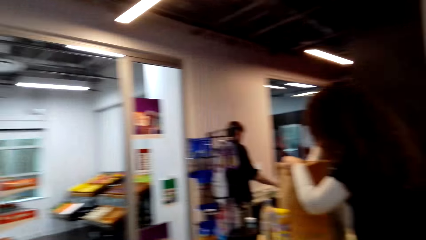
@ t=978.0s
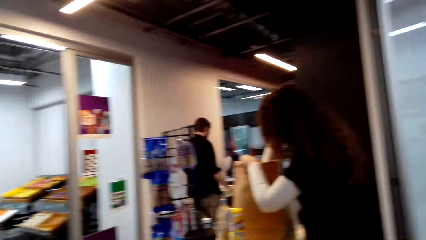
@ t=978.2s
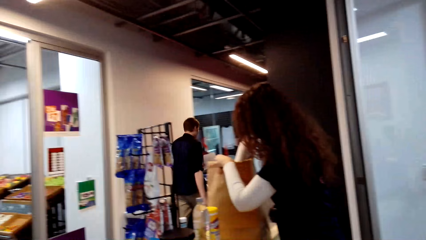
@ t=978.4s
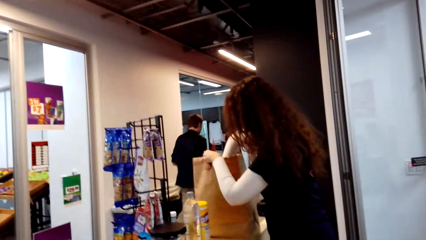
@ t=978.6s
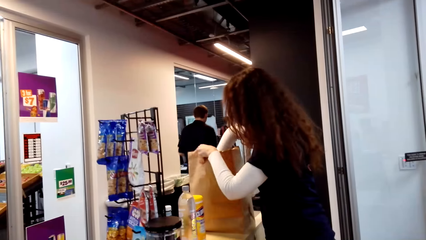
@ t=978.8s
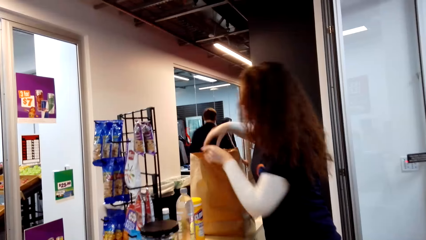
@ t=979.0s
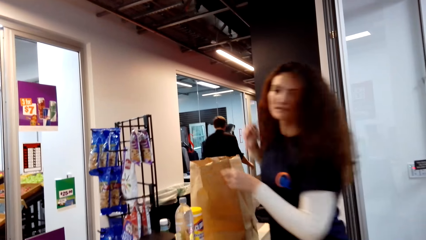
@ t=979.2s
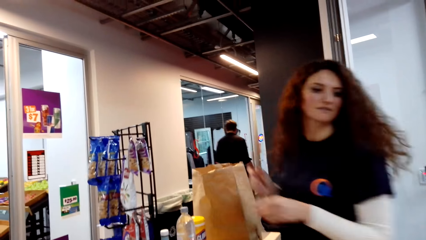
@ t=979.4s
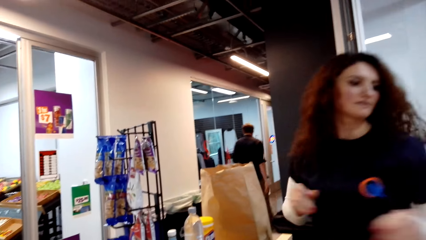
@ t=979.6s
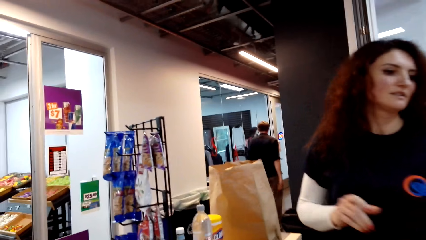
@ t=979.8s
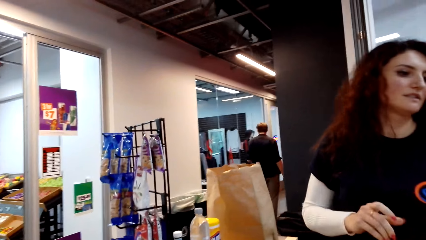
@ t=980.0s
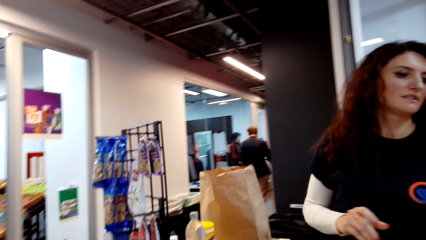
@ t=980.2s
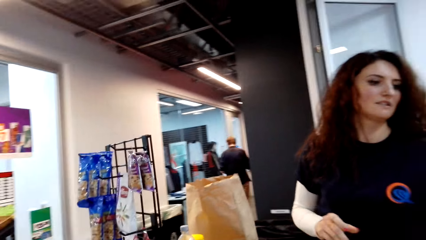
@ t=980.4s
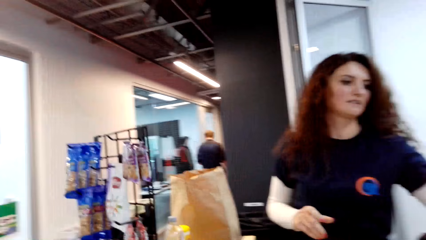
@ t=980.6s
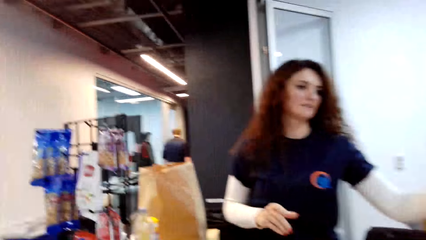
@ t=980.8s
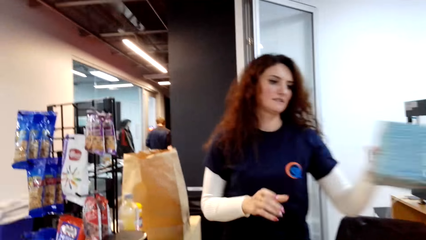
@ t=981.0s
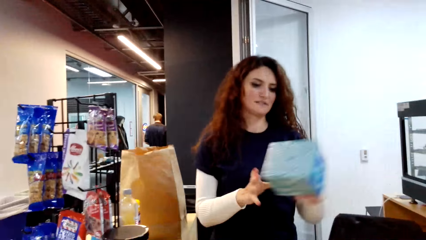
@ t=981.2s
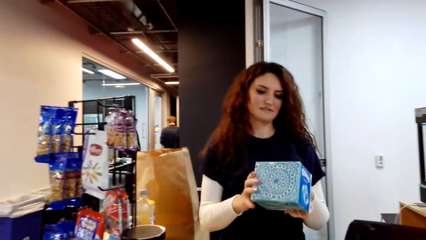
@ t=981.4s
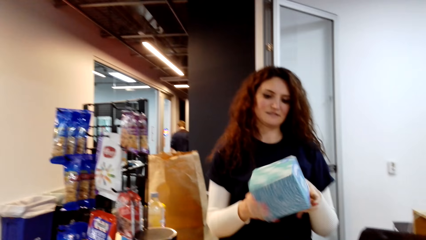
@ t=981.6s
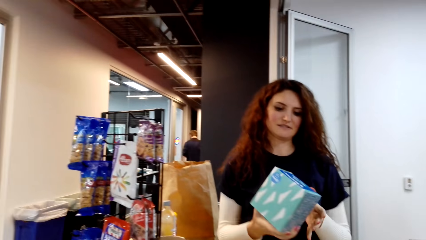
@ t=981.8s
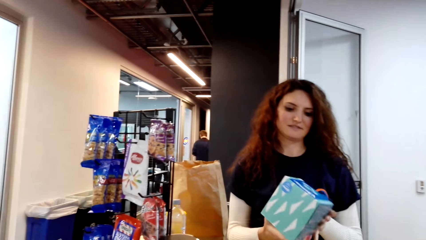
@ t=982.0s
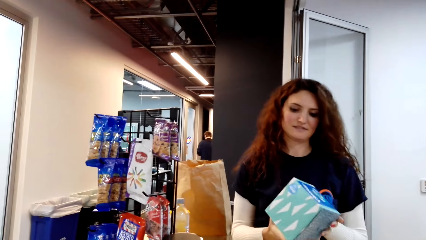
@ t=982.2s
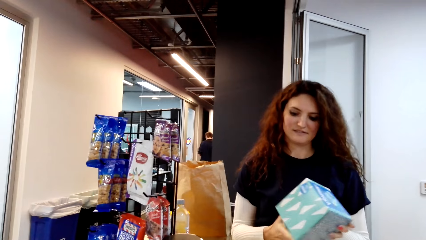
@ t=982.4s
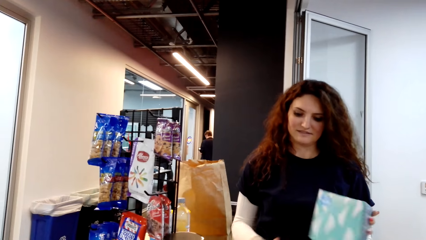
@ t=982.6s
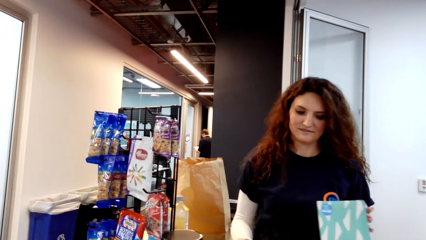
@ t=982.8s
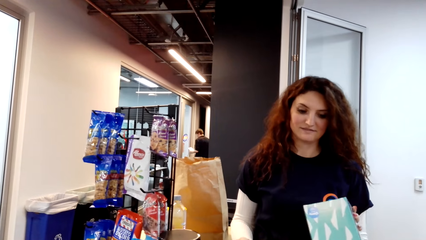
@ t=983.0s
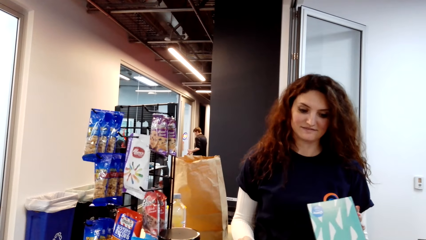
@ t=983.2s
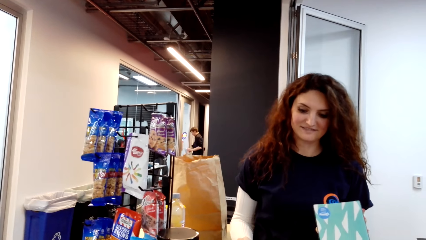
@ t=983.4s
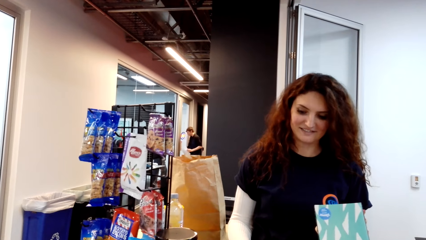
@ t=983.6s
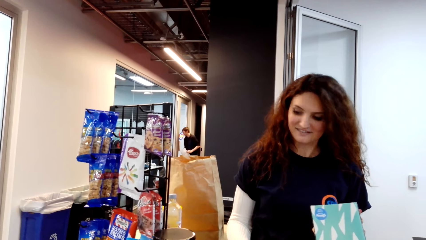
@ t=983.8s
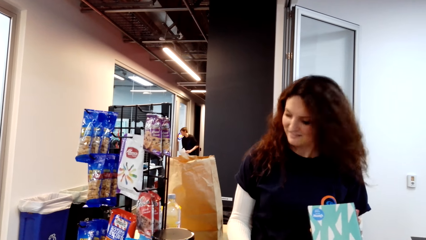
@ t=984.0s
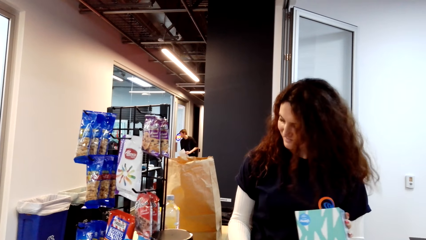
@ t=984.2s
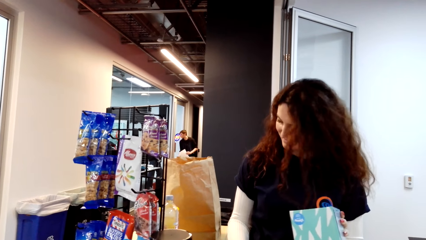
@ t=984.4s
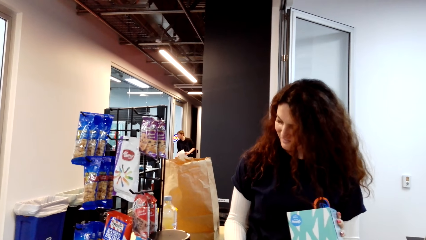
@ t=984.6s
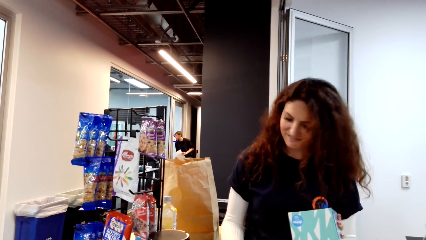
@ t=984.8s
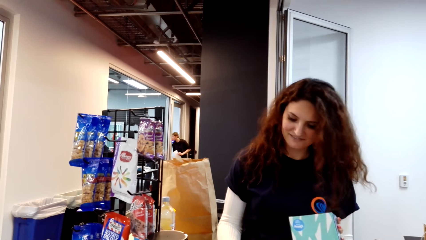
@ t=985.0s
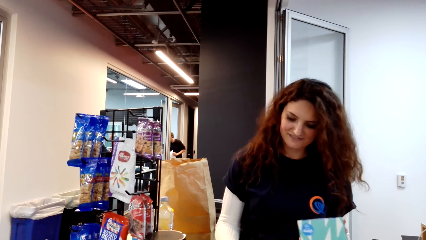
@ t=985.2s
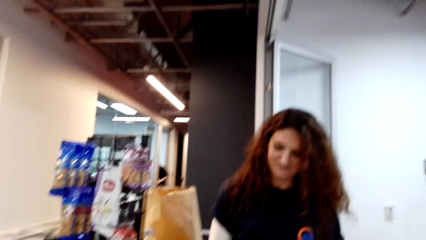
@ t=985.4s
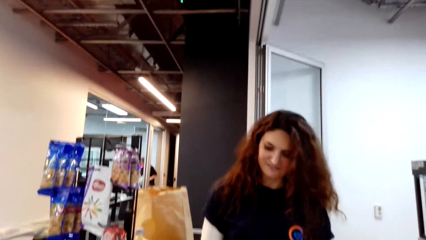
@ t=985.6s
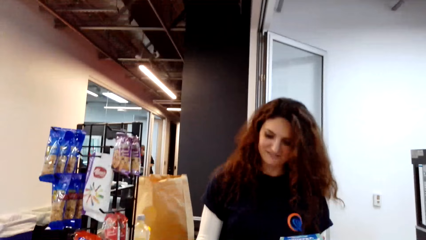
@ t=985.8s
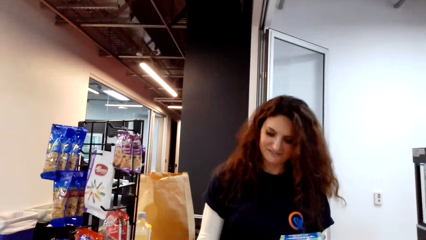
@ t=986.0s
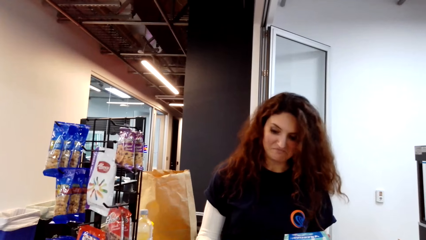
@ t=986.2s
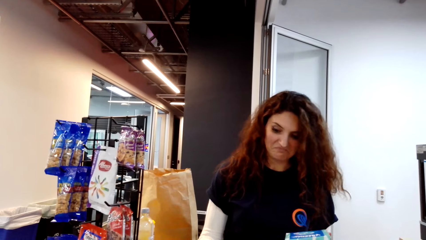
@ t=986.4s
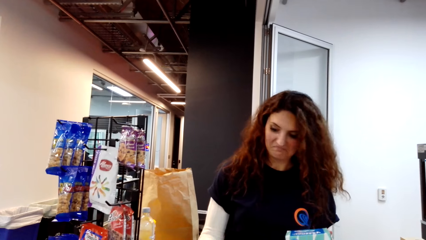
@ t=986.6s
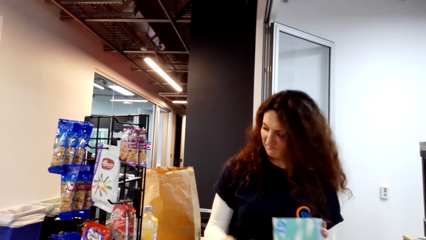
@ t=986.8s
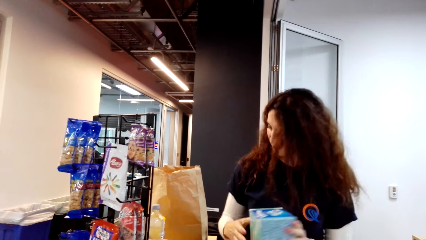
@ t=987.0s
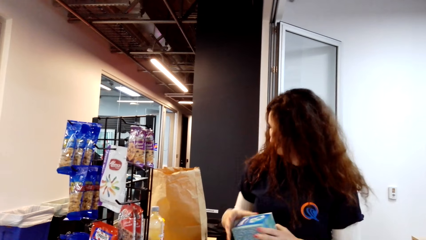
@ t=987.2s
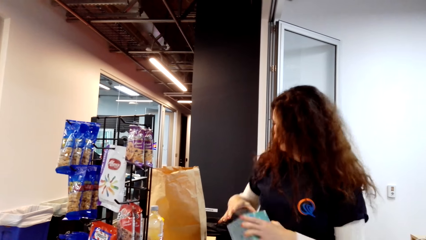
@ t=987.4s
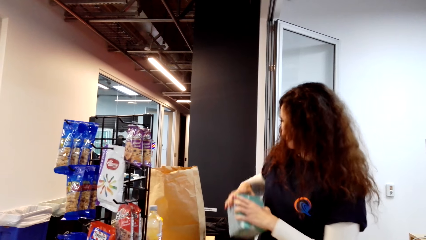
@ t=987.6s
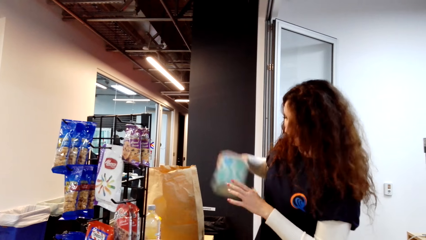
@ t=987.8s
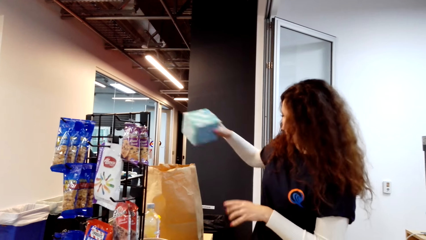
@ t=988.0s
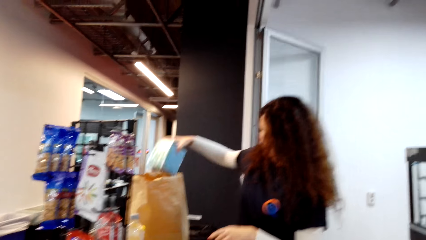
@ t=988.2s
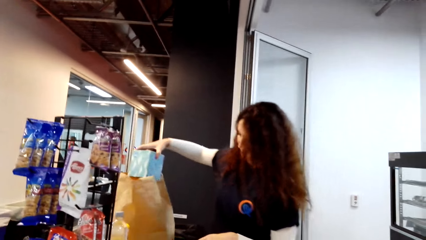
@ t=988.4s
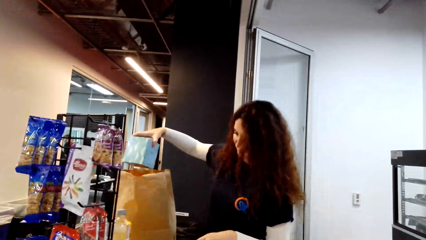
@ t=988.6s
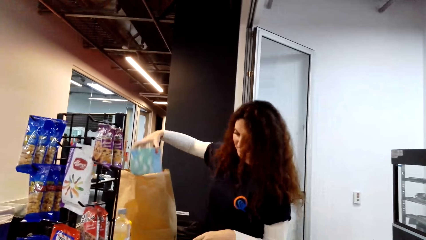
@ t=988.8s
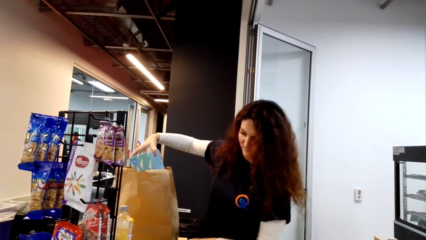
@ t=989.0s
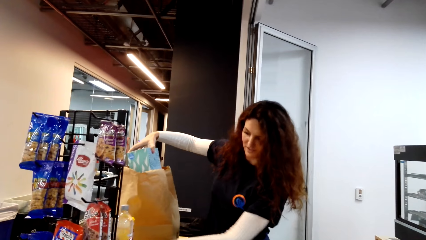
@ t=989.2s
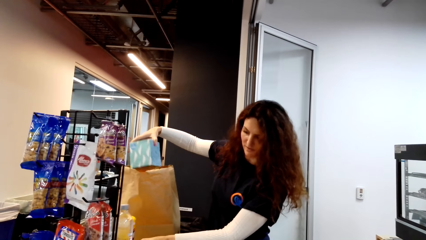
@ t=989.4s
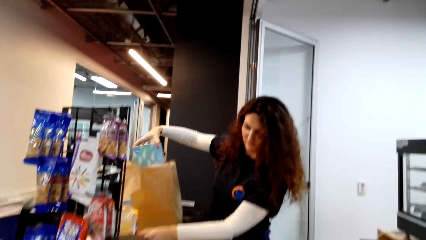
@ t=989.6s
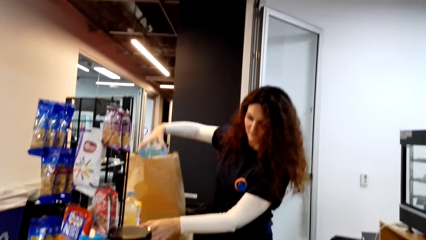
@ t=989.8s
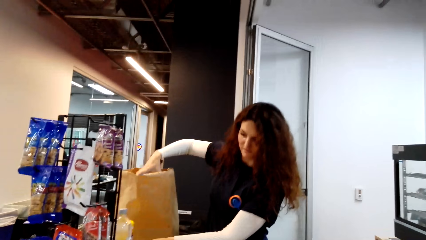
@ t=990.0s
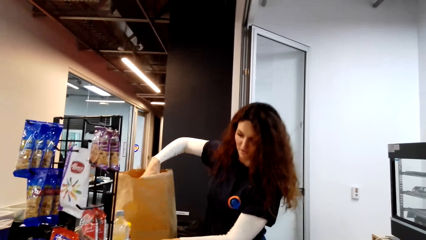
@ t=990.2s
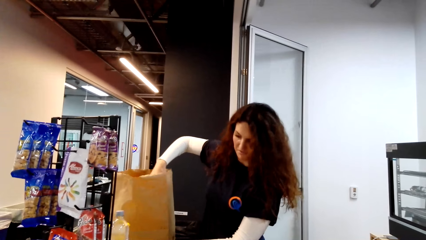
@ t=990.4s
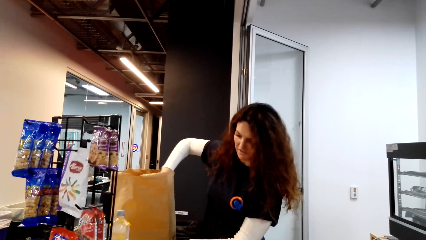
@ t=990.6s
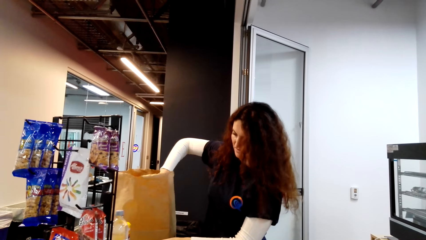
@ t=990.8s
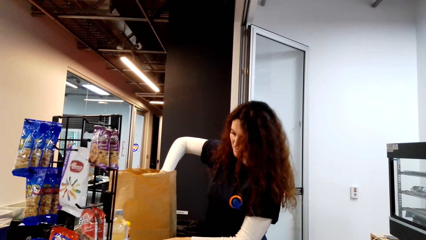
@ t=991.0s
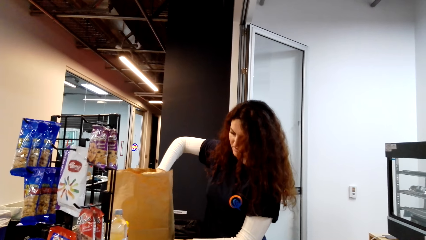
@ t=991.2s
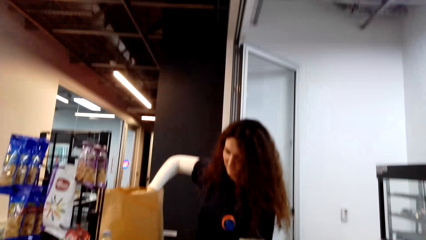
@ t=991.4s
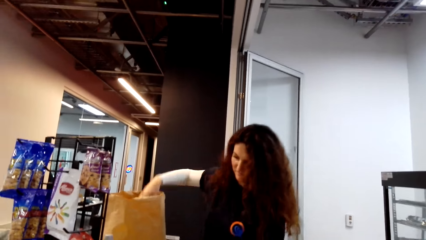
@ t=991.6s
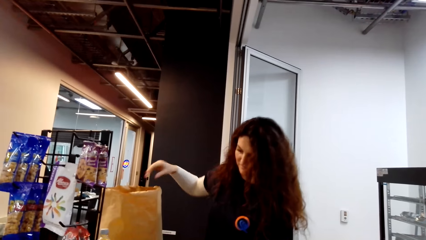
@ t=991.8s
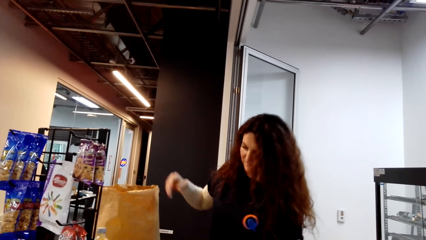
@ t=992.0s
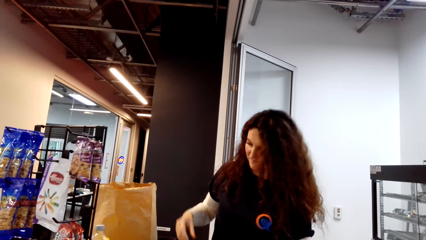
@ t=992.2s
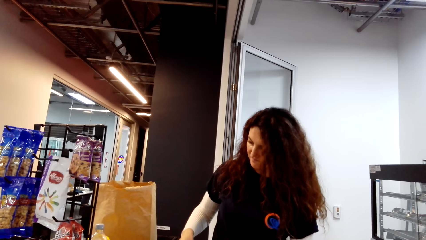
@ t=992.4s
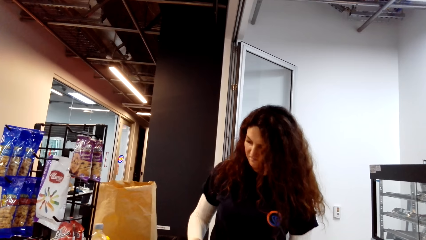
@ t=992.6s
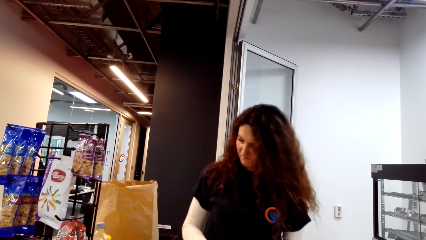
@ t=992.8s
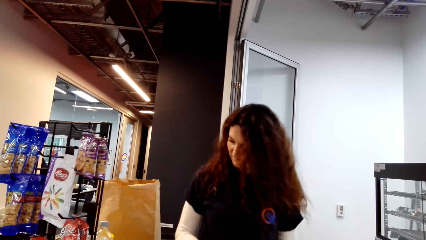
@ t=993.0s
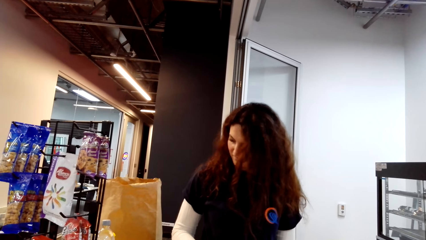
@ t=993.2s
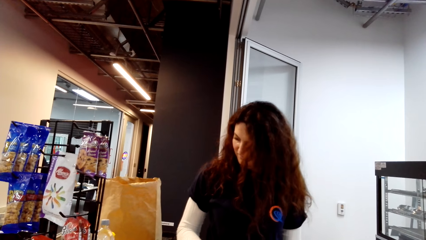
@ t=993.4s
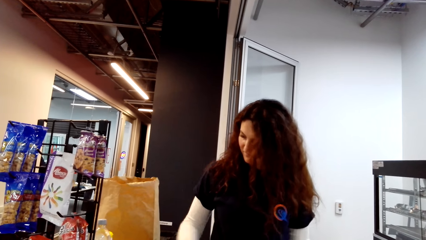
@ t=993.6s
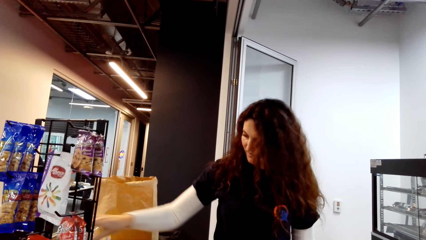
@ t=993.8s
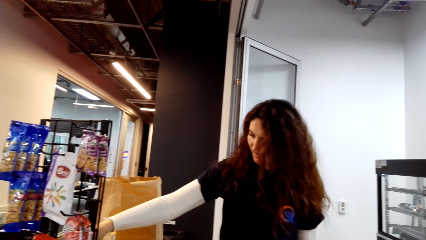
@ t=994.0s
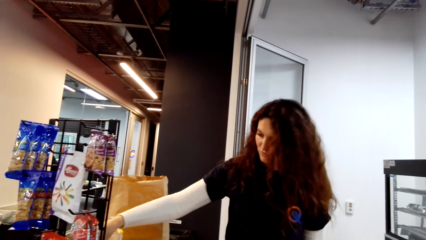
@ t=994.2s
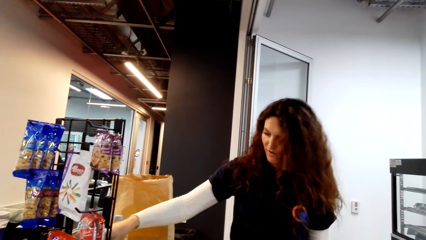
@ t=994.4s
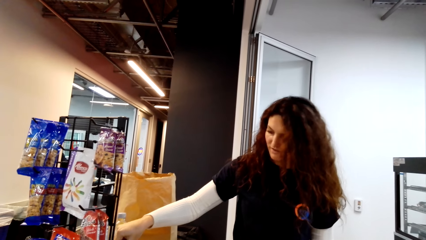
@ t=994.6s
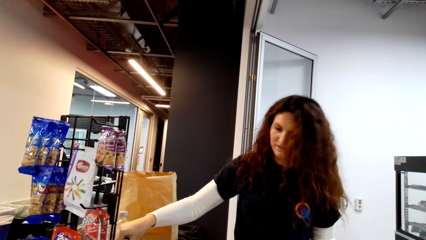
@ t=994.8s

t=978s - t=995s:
The cashier places a pack of tissue in the shopping bag. The cashier holds something. The cashier picks something. The cashier calculates the price of the object. The cashier looks at a pack. The cashier scans the pack. The cashier puts the pack in the shopping bag.
